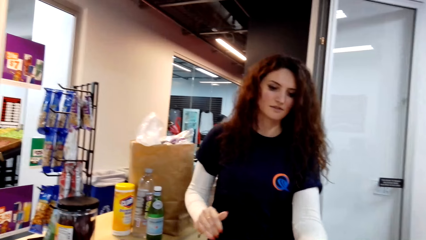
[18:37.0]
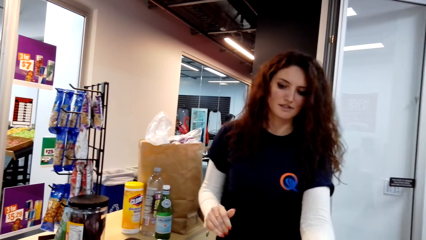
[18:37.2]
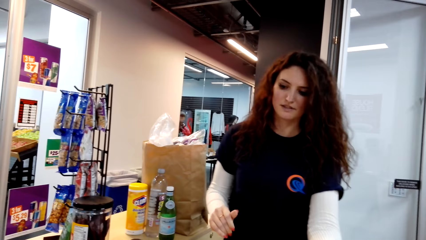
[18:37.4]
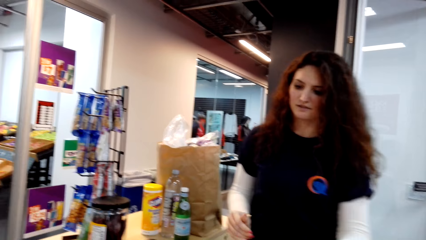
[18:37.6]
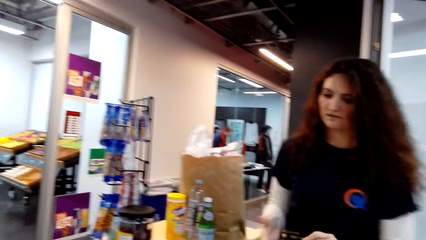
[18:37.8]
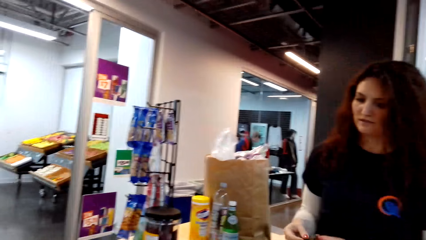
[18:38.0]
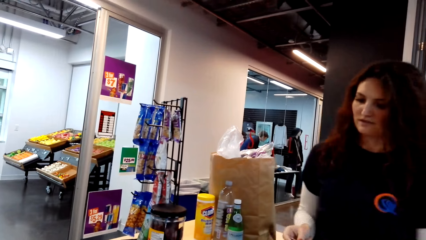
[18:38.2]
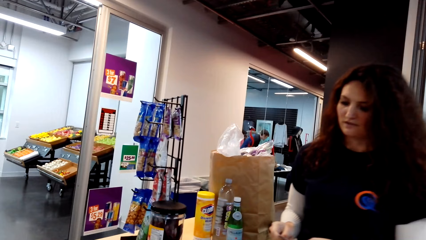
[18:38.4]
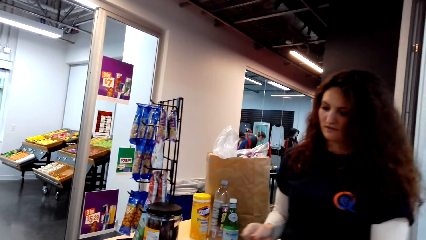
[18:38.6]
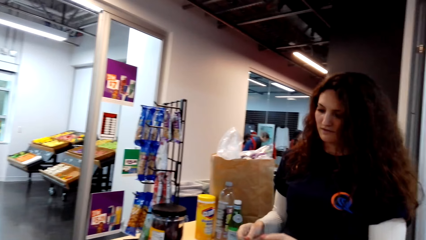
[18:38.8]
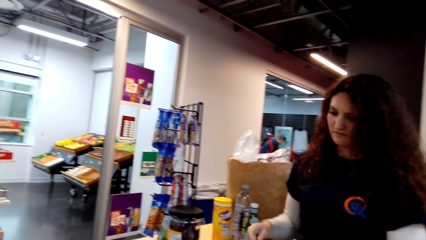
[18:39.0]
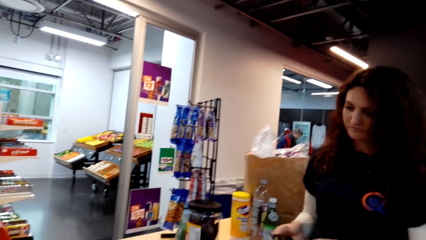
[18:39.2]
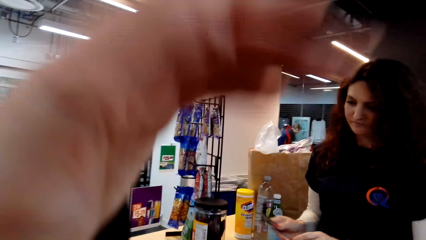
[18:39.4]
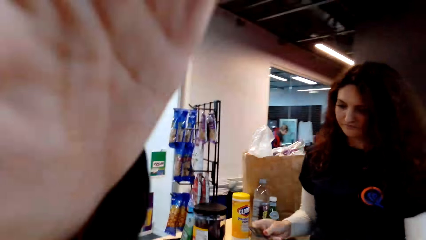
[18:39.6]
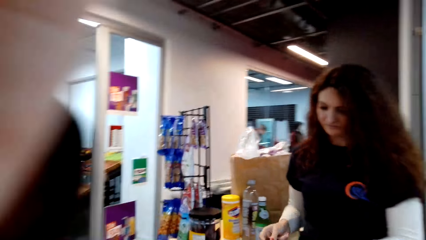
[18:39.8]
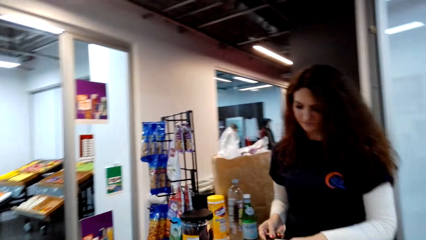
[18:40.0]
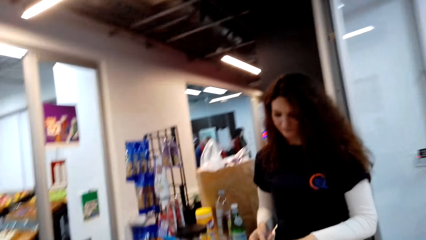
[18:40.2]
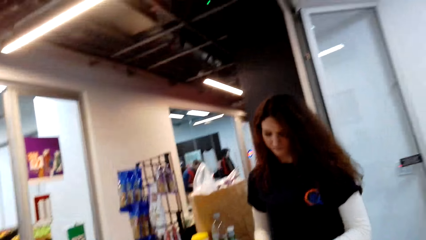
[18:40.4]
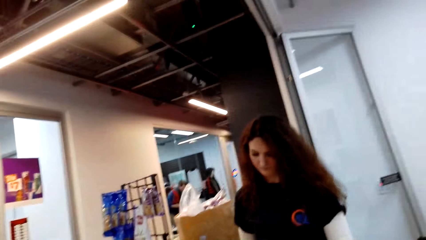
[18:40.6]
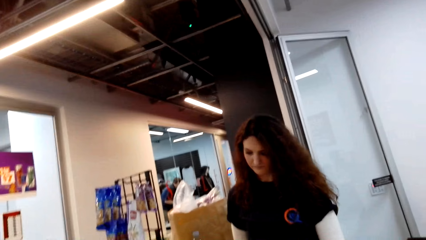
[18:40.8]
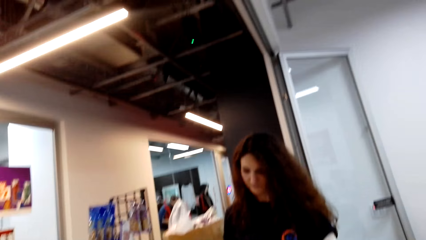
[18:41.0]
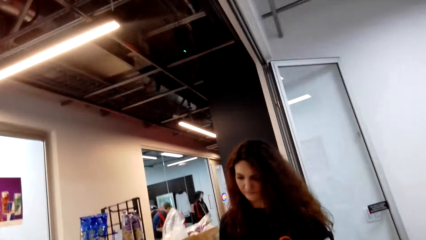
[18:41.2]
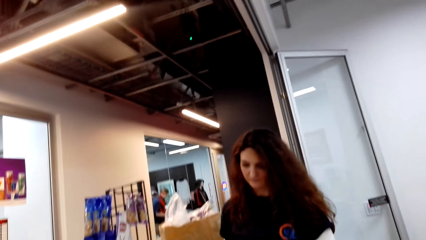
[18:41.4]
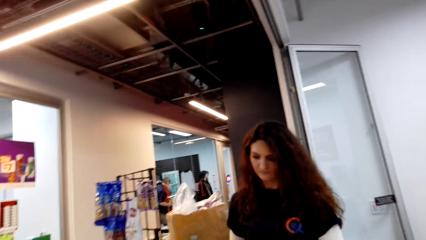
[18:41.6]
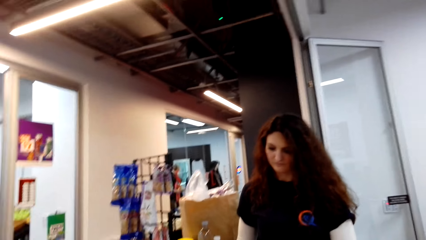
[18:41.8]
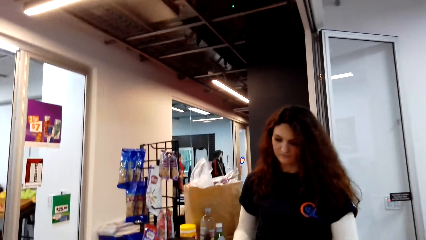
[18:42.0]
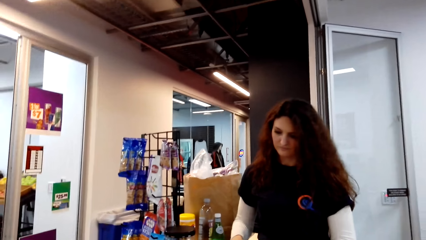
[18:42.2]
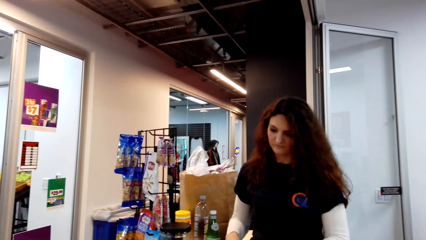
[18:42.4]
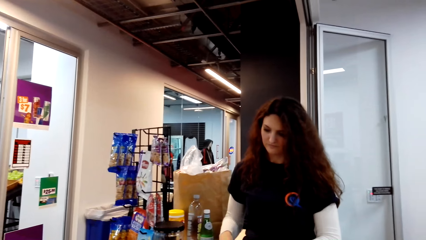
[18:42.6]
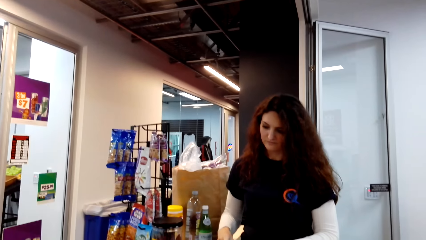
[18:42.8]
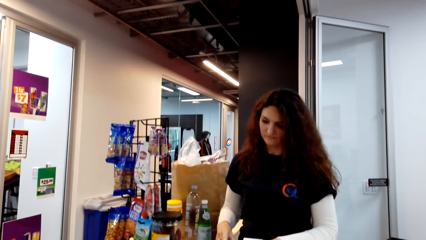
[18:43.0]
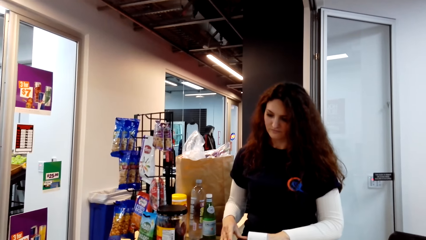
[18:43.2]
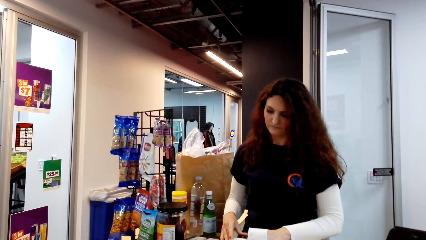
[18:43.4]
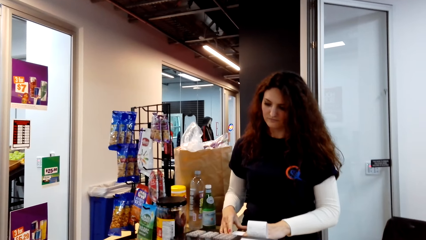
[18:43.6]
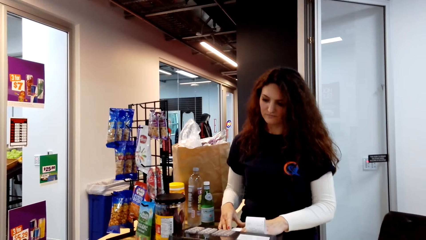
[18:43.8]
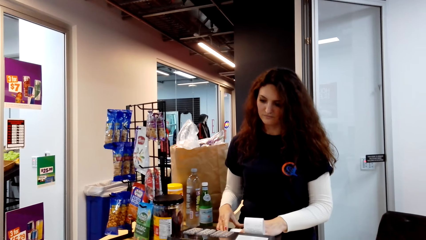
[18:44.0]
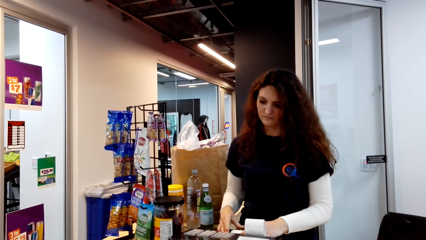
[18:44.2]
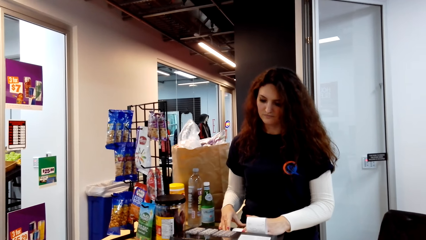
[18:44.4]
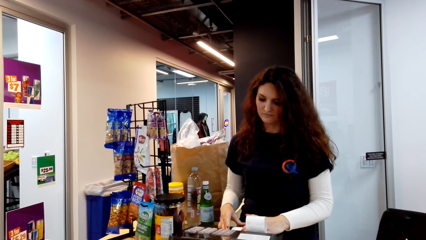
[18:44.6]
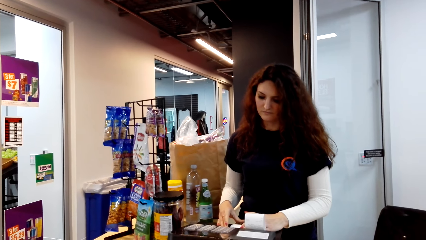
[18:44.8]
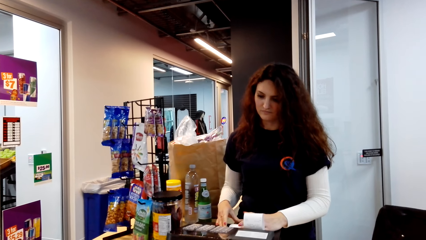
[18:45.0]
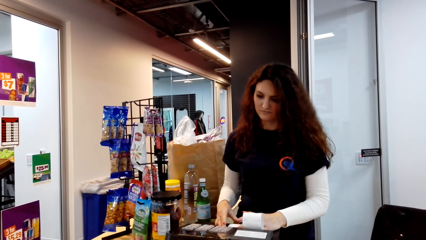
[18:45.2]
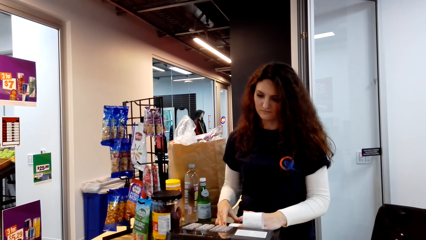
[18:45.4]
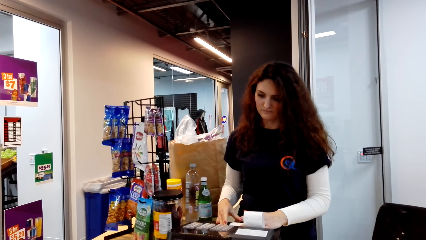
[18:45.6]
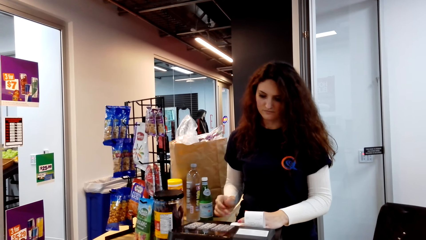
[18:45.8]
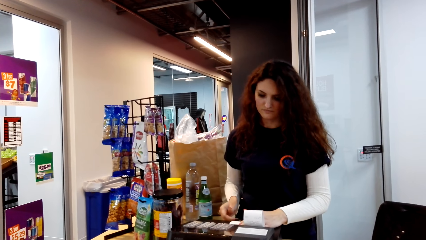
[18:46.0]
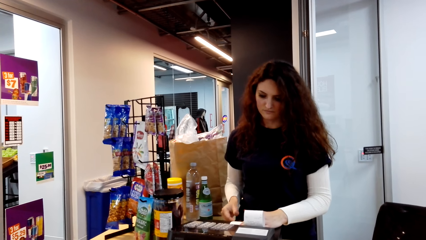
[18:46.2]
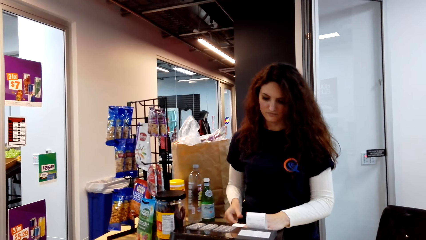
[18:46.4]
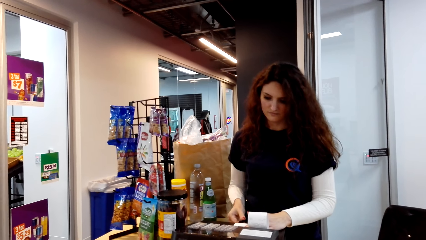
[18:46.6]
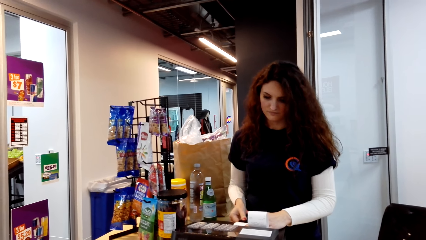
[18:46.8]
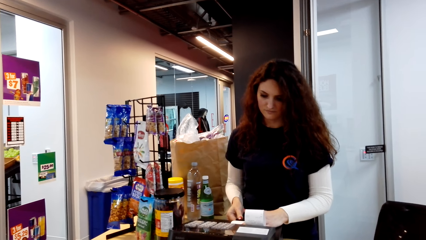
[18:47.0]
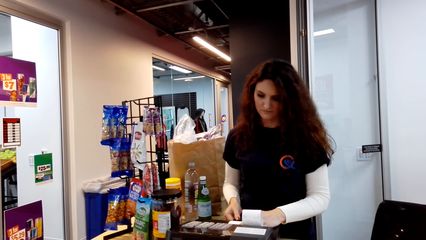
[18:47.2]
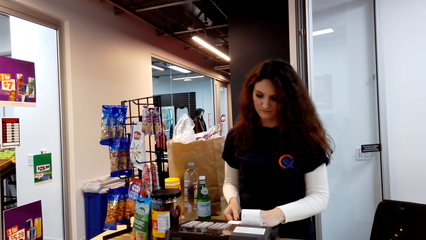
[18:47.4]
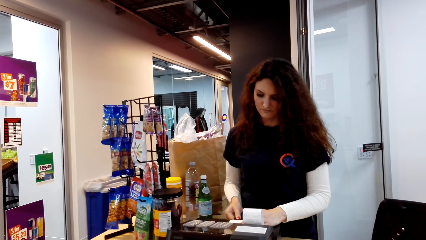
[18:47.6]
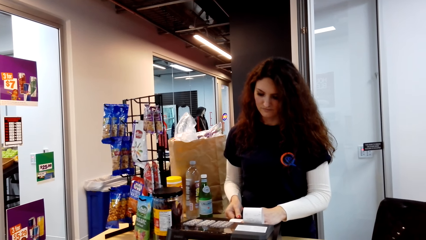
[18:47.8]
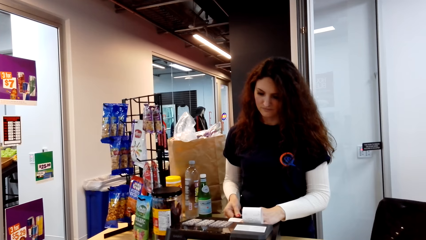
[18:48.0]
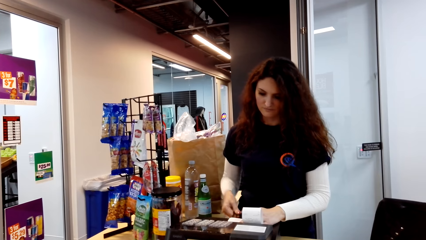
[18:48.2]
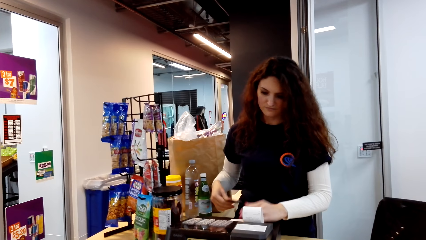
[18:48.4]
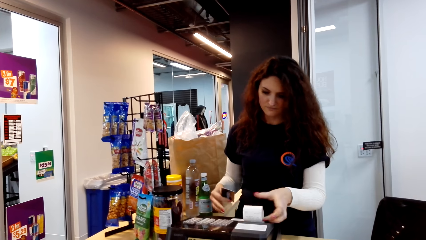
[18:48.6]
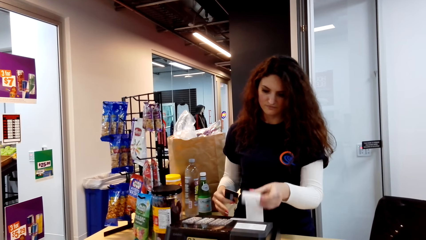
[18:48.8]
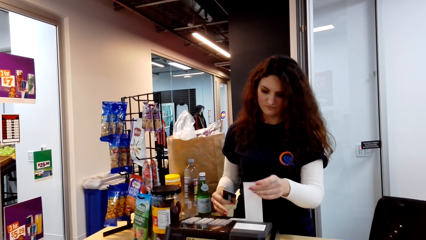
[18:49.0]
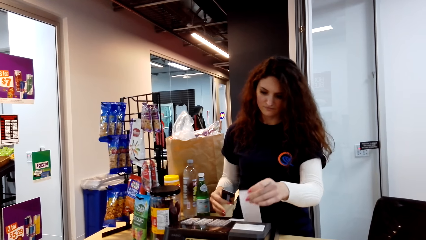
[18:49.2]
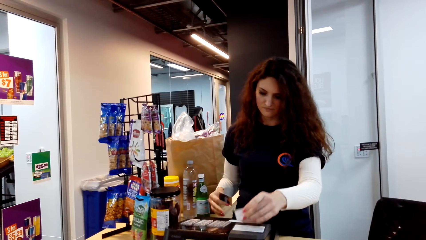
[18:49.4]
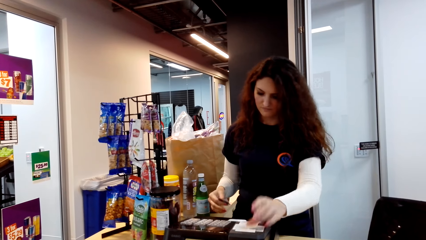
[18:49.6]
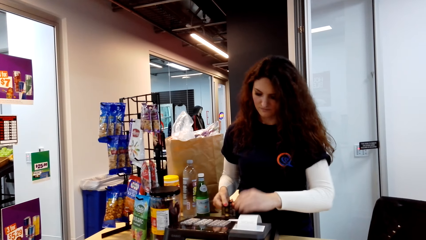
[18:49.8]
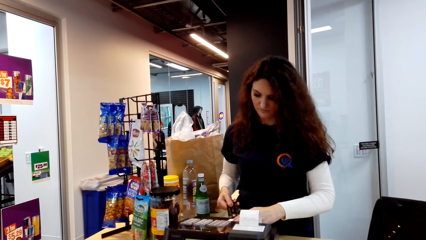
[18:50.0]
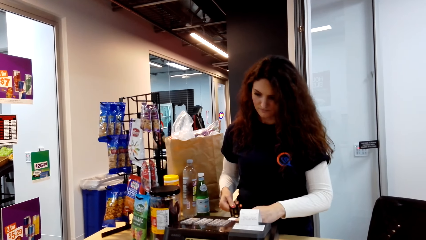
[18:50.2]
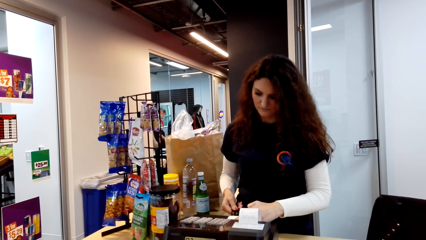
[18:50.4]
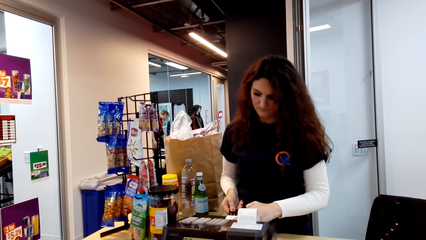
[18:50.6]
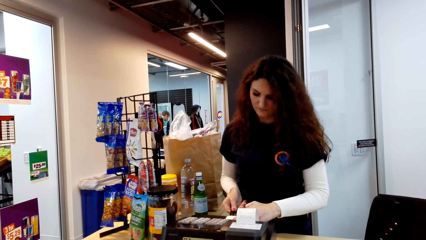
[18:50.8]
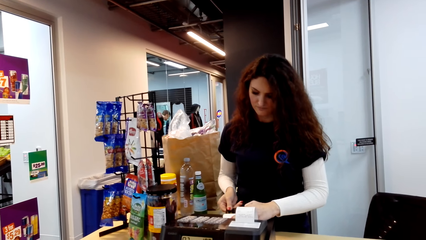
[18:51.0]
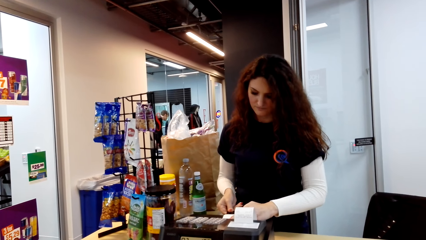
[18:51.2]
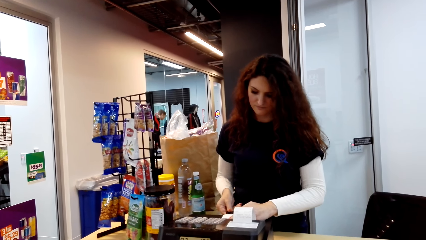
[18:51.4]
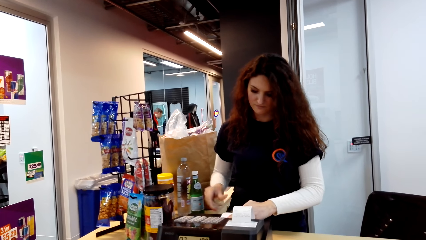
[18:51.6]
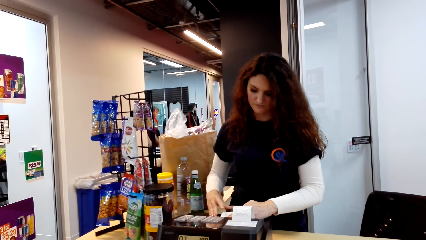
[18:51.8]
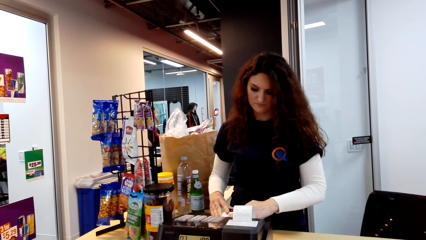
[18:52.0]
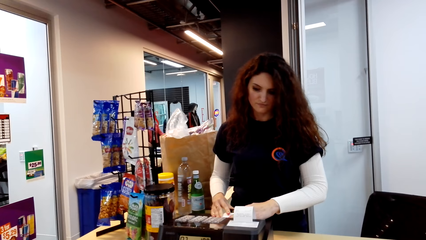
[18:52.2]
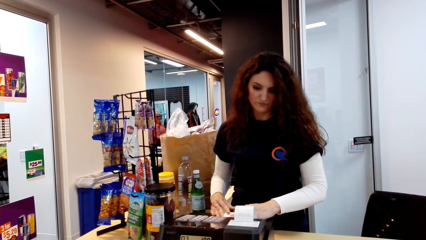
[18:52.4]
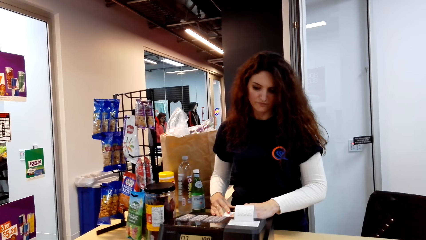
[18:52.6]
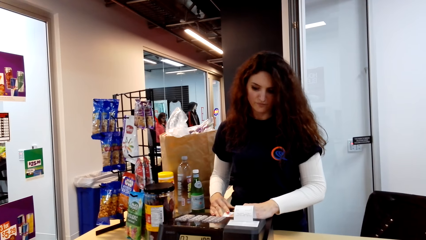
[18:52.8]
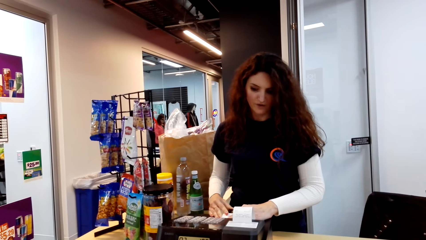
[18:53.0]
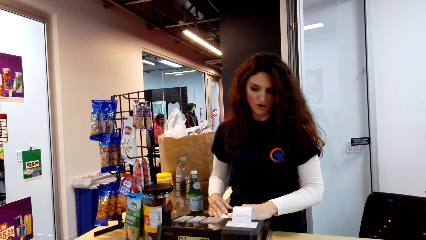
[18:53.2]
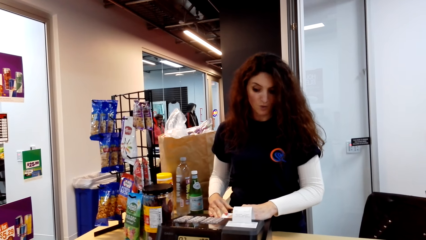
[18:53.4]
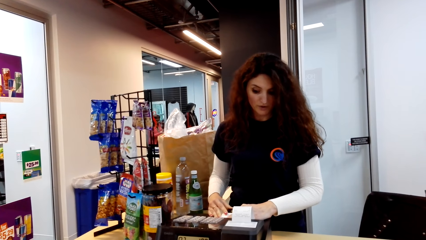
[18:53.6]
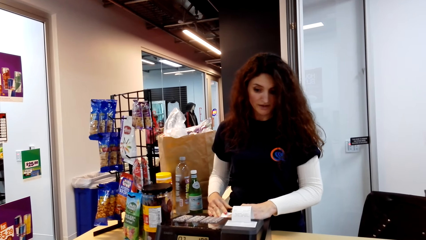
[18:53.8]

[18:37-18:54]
The camera wearer touches her hair. She hands a credit card to a cashier. The cashier scans the credit card. The cashier picks up the card from the machine. The cashier cuts the receipt from the machine. The cashier puts the card in the machine again.
